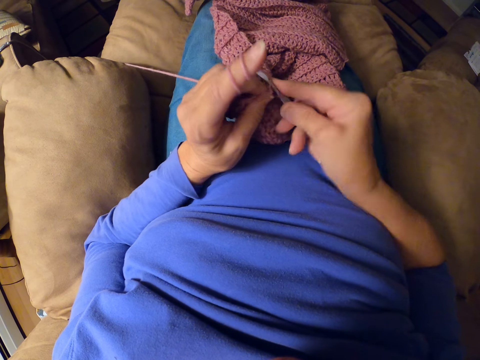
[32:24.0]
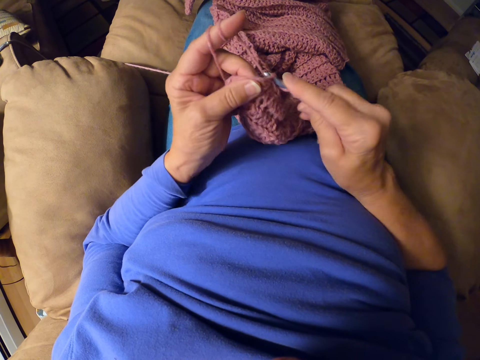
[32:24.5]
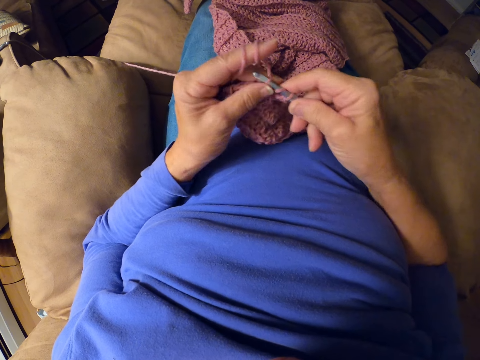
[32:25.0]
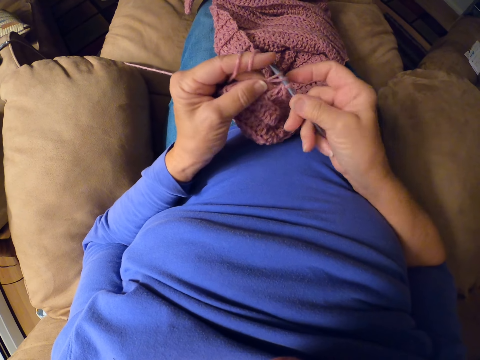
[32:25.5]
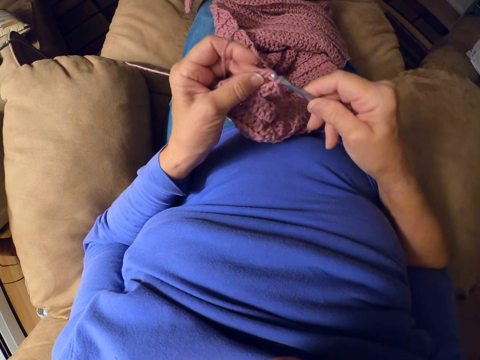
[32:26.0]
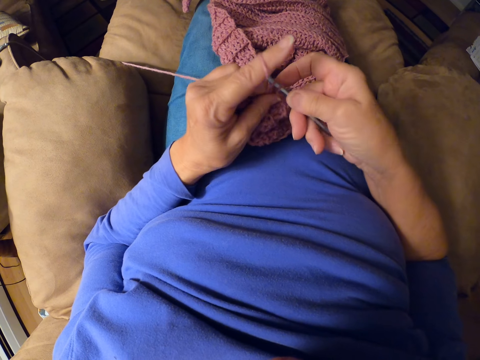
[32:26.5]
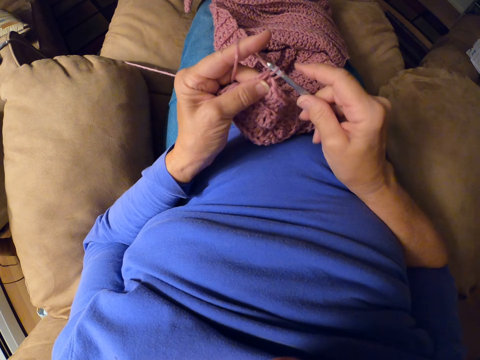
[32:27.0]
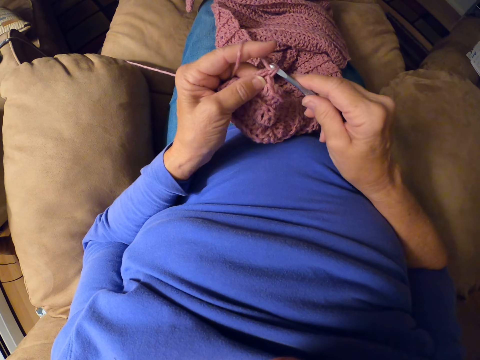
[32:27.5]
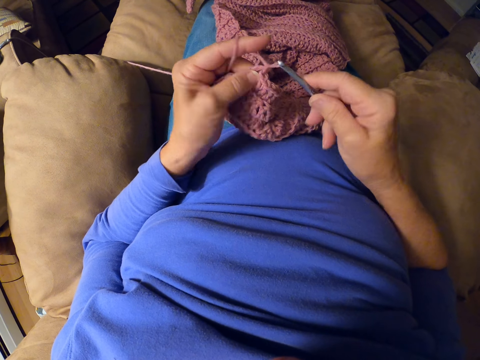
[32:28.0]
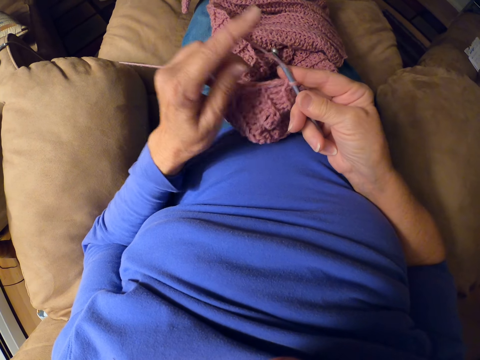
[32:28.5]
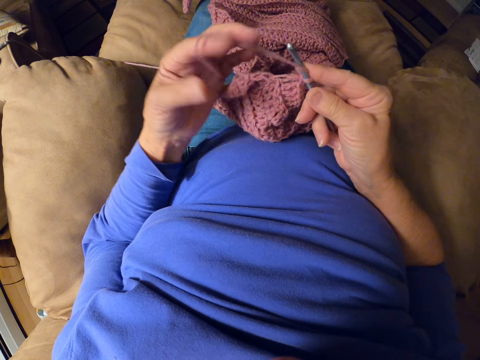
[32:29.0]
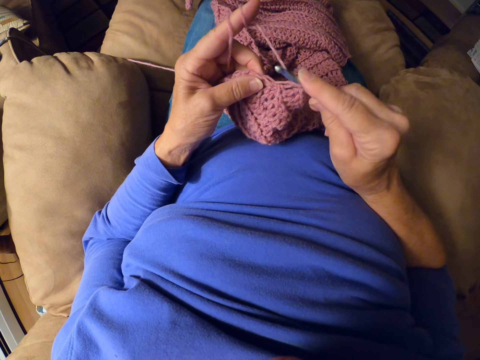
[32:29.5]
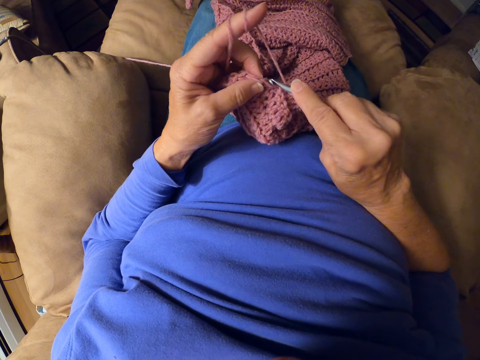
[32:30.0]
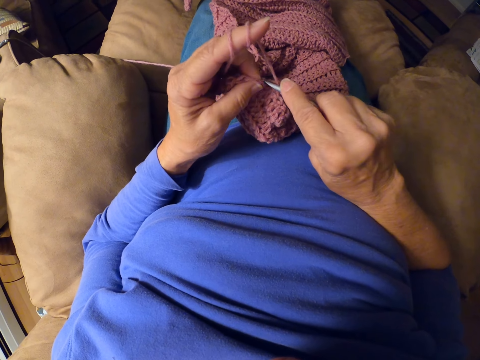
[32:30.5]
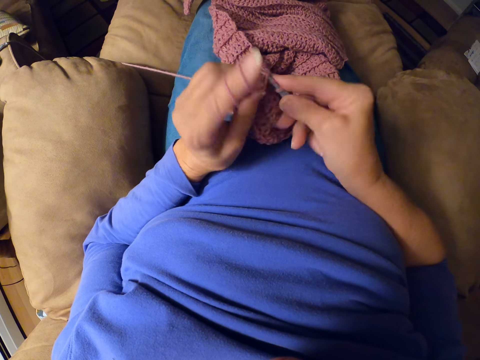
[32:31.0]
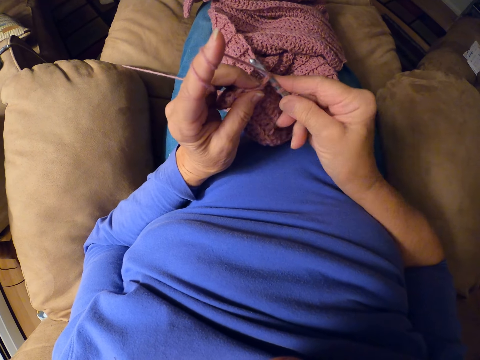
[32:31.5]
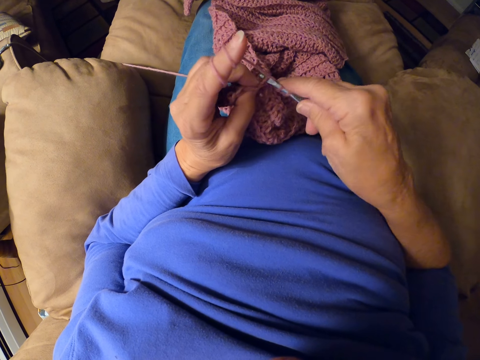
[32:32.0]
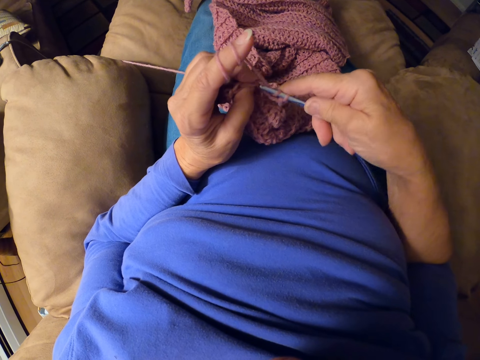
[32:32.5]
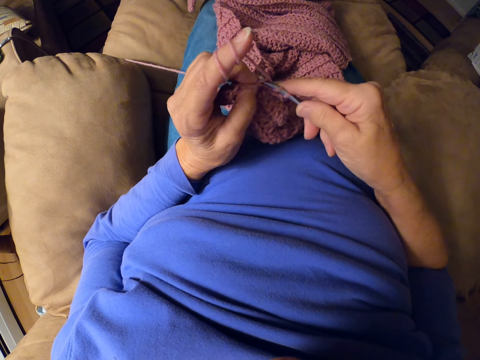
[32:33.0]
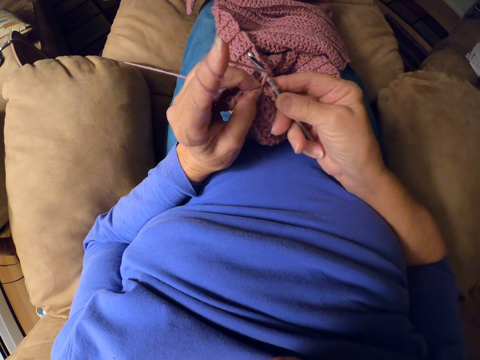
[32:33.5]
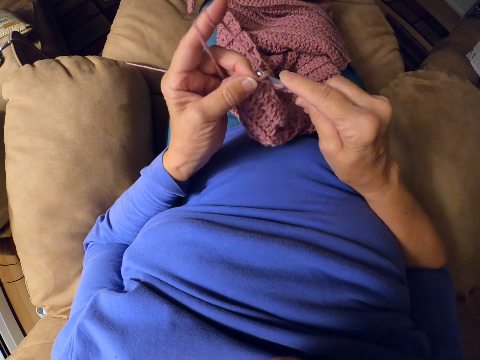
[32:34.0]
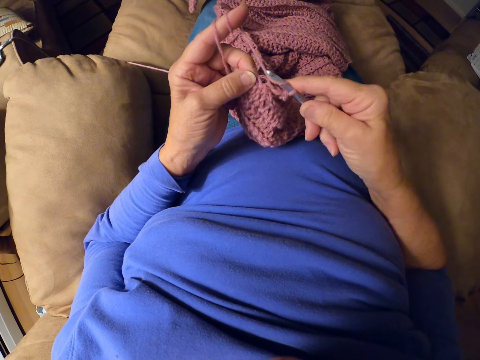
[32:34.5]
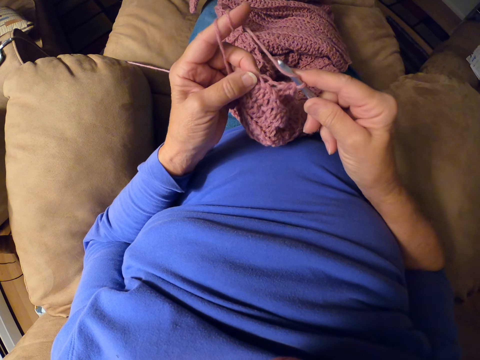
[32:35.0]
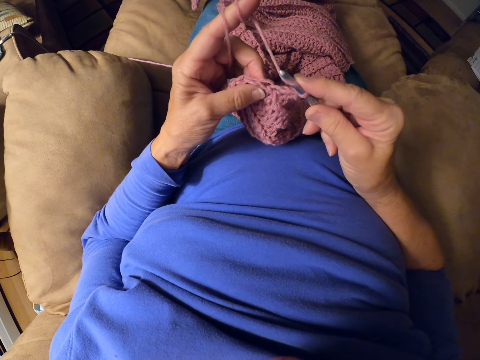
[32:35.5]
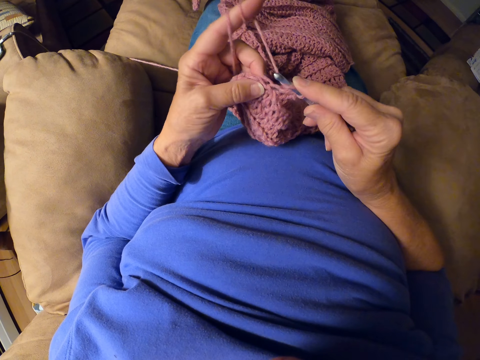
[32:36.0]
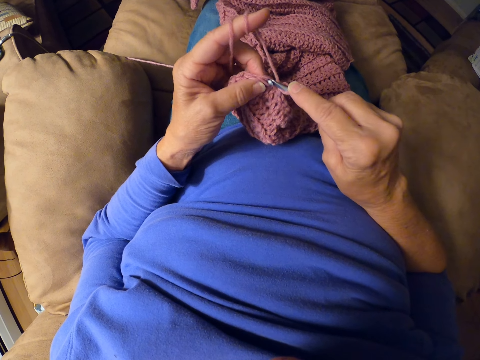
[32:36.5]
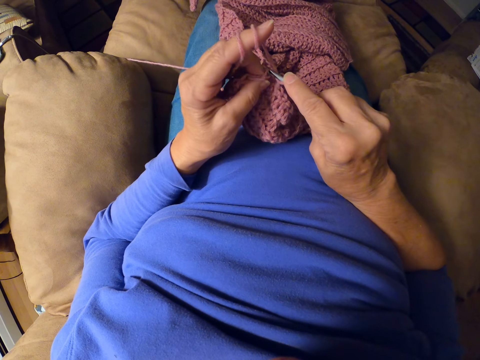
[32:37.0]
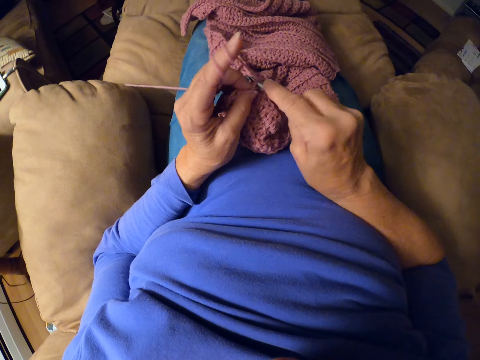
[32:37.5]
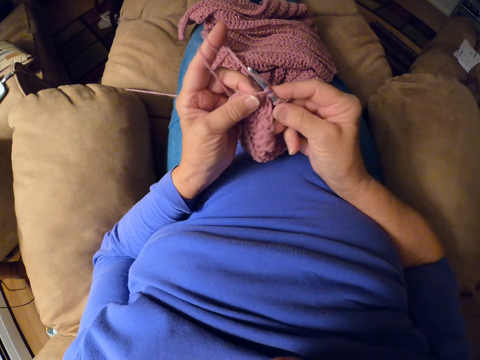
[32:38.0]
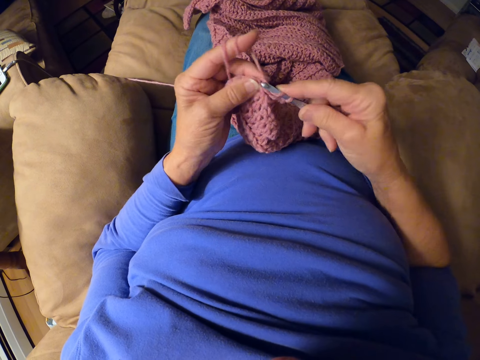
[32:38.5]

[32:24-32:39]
The camera wearer crochets with the crochet hook. She rolls the yarn around her finger. She crochets with the crochet hook.

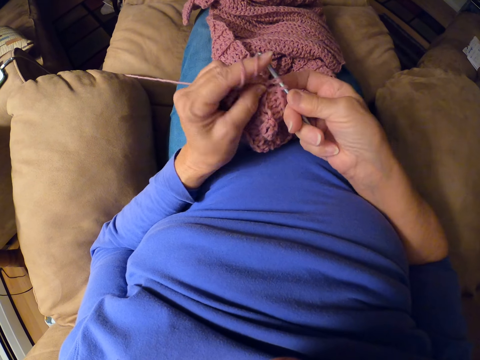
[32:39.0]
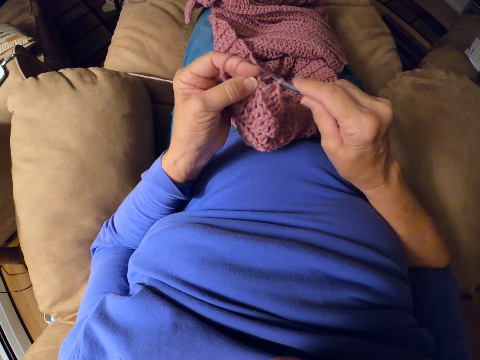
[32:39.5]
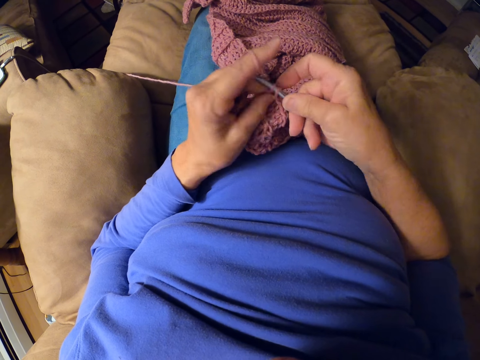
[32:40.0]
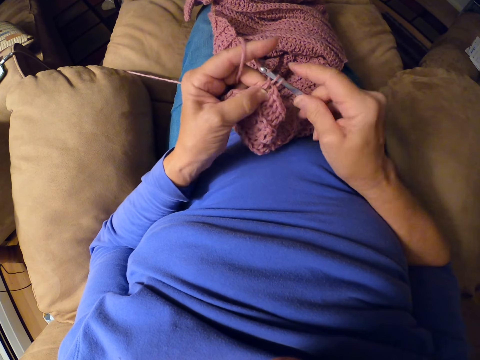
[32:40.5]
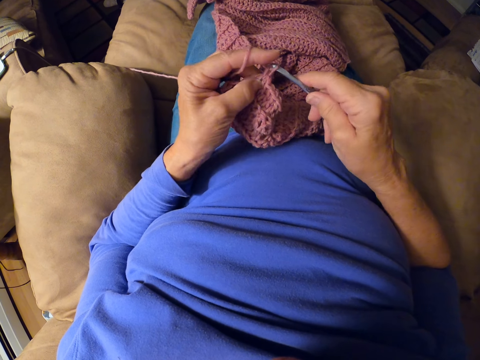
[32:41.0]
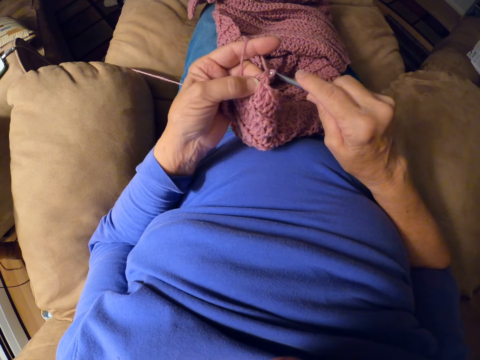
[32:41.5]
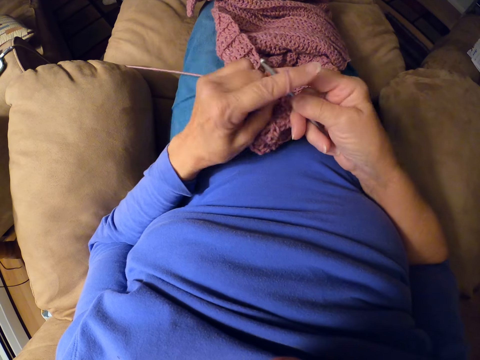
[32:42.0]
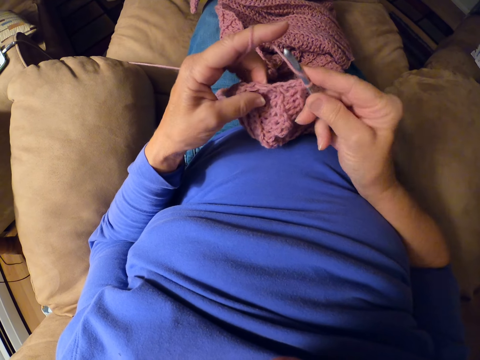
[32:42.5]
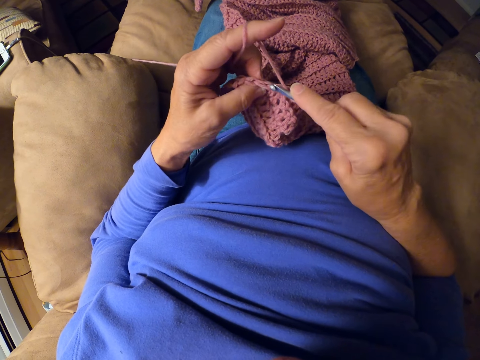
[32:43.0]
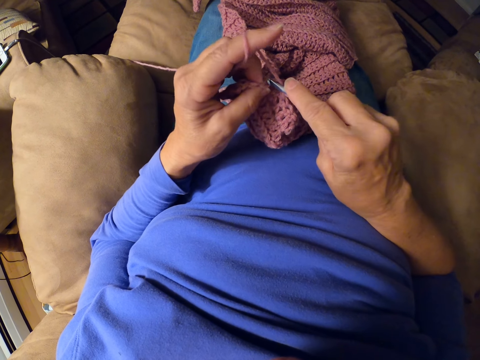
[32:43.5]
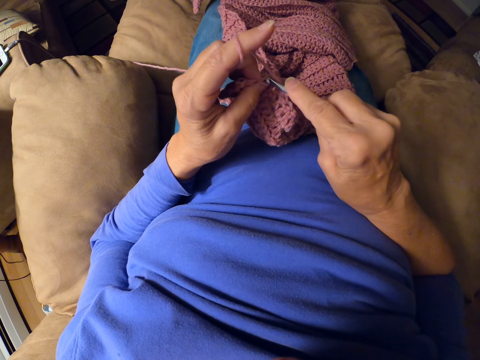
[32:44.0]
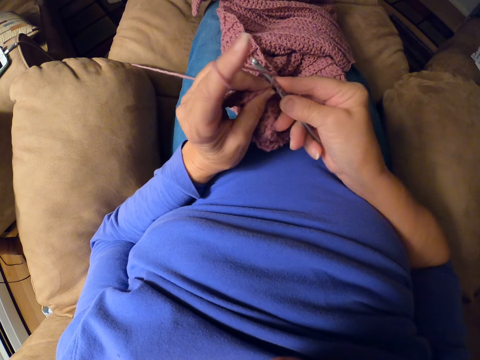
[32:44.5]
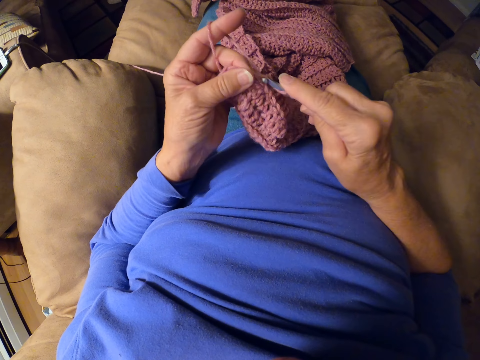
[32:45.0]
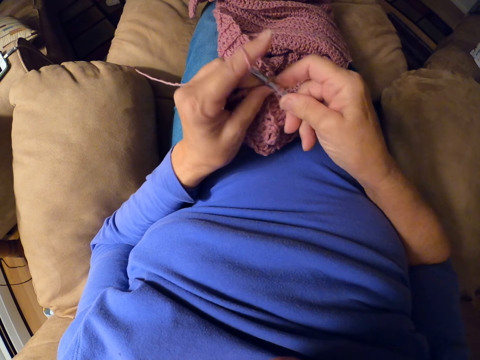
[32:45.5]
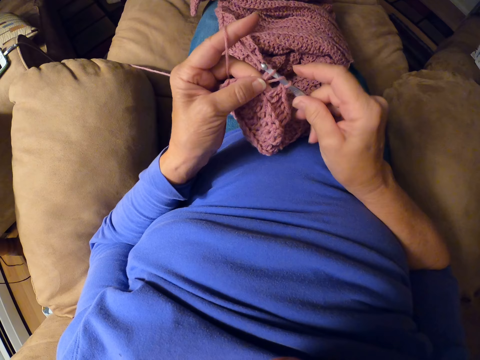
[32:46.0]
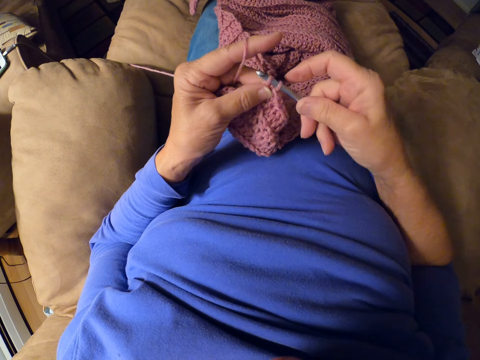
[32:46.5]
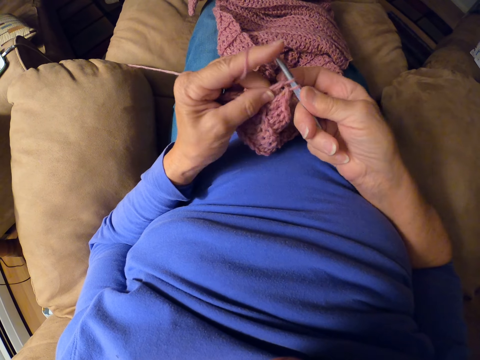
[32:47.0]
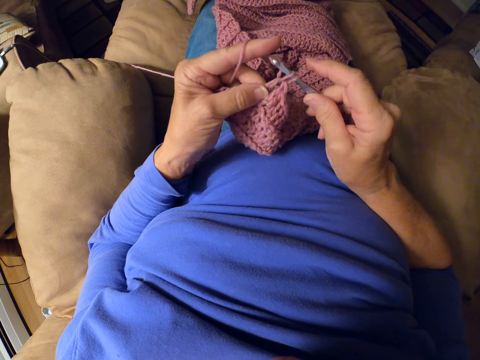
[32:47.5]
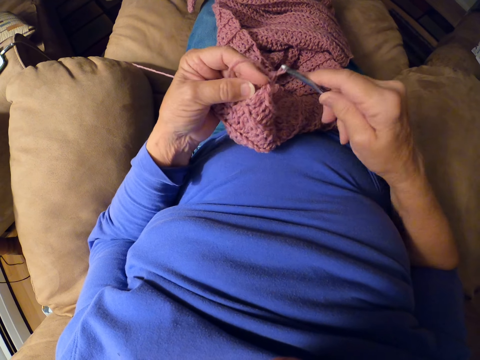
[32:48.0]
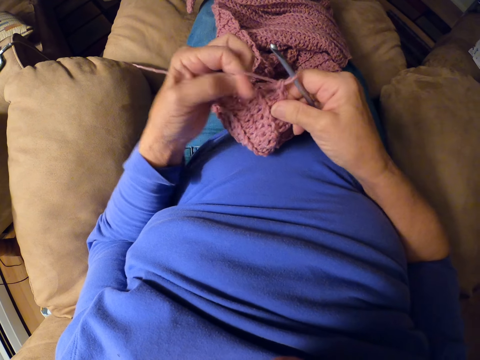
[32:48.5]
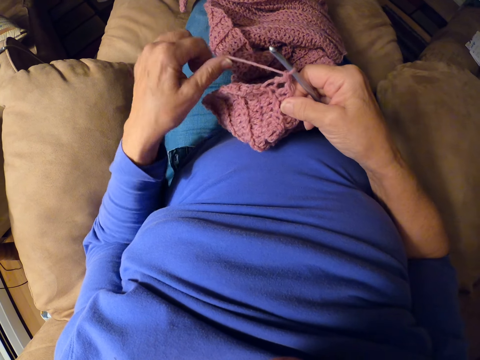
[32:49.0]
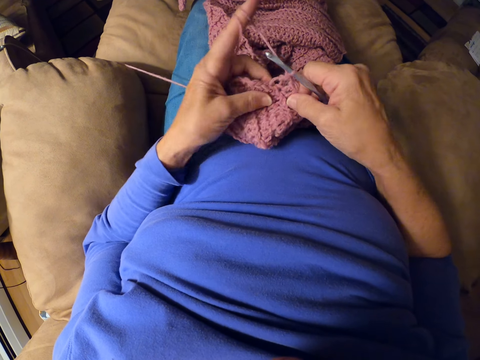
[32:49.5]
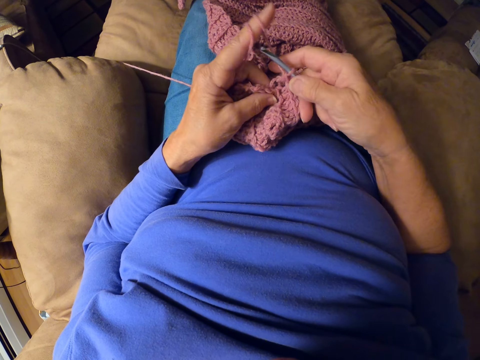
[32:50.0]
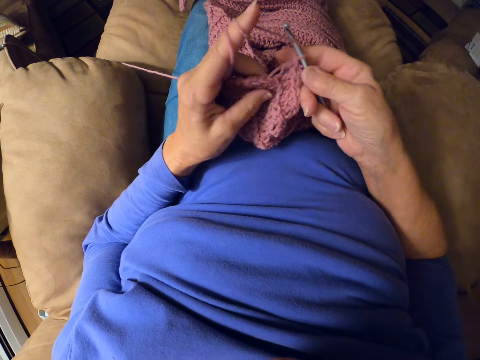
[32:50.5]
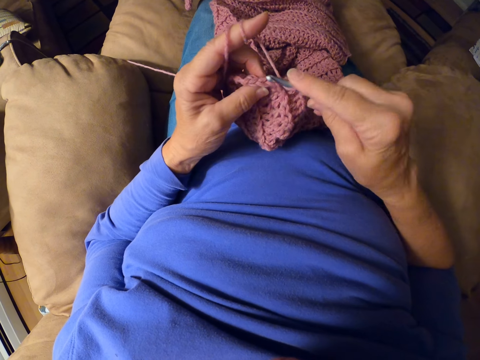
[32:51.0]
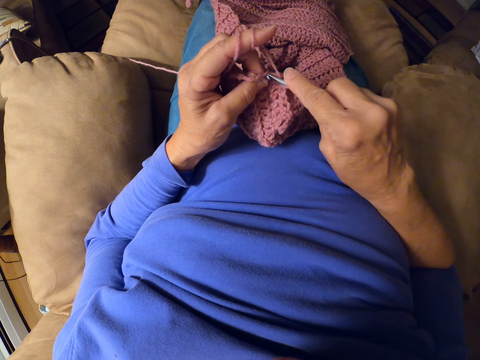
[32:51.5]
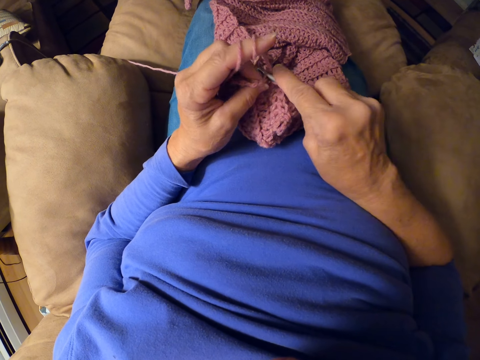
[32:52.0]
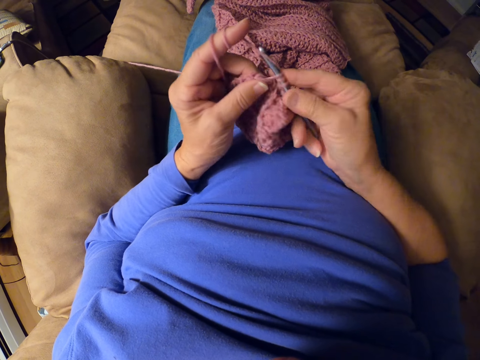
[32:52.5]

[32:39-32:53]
The camera wearer rolls the yarn around her finger. She crochets with the crochet hook.
